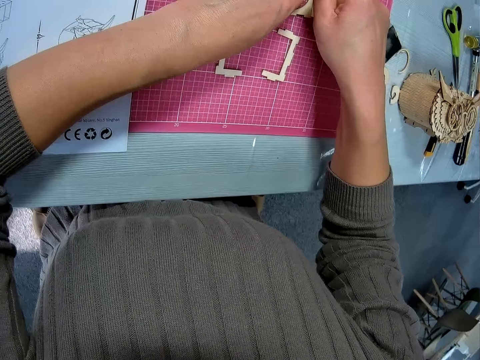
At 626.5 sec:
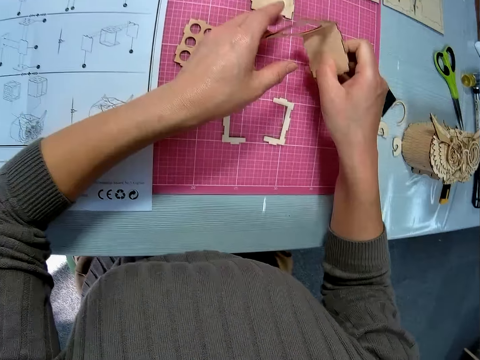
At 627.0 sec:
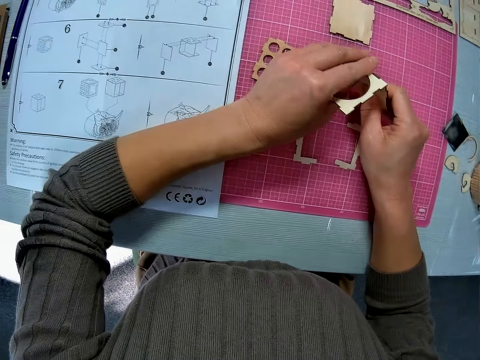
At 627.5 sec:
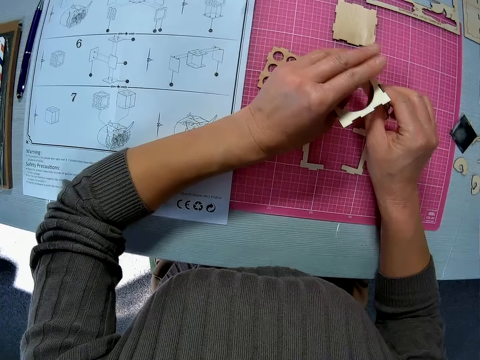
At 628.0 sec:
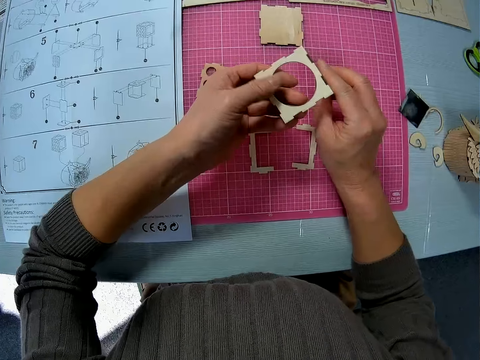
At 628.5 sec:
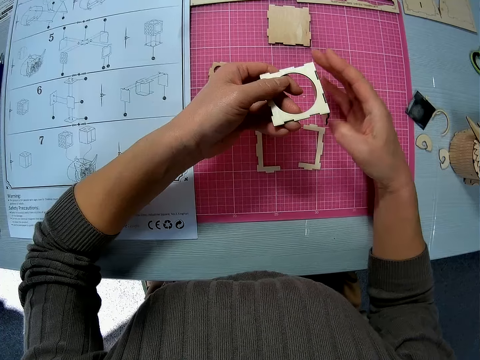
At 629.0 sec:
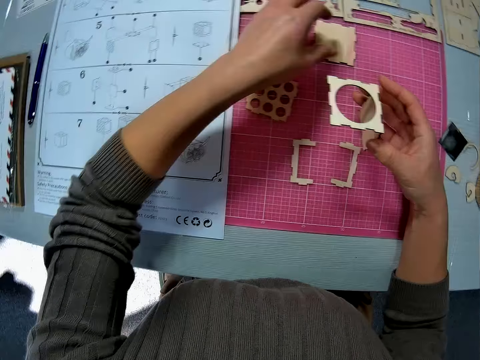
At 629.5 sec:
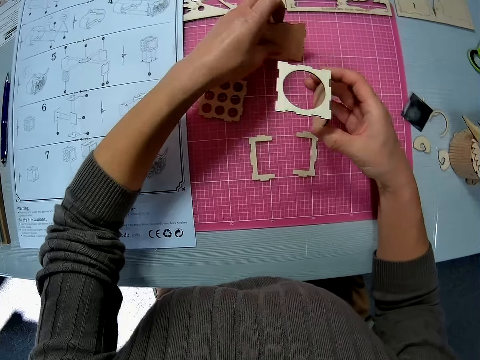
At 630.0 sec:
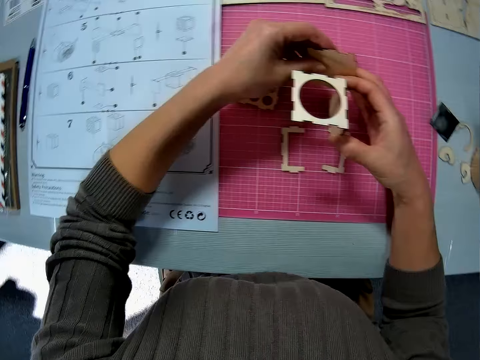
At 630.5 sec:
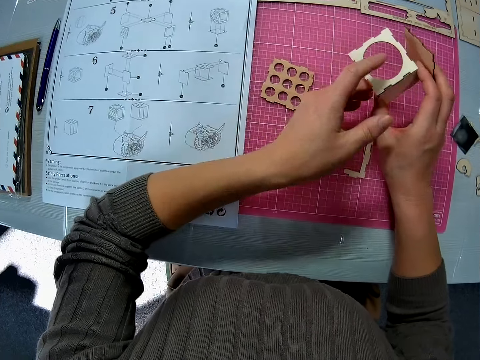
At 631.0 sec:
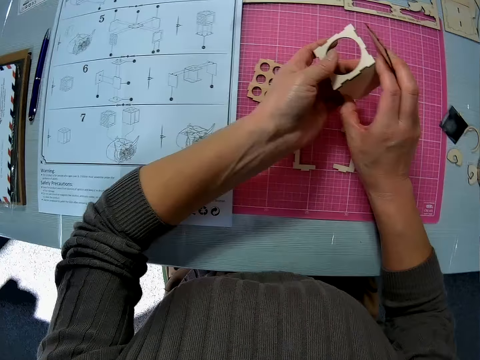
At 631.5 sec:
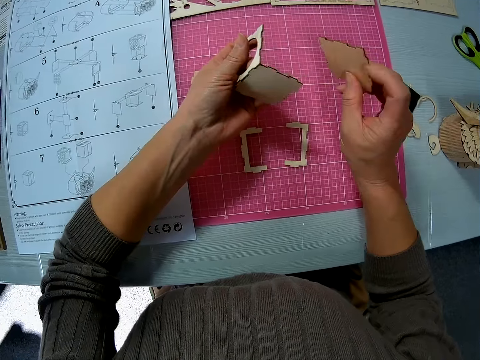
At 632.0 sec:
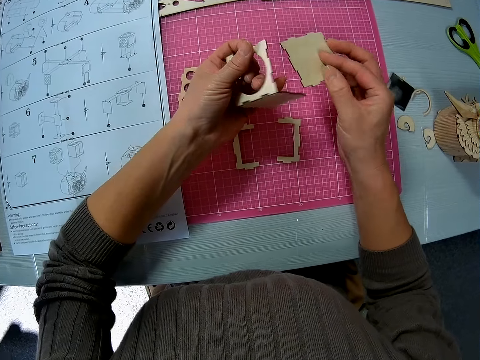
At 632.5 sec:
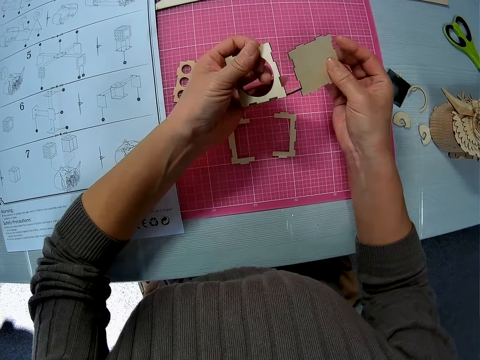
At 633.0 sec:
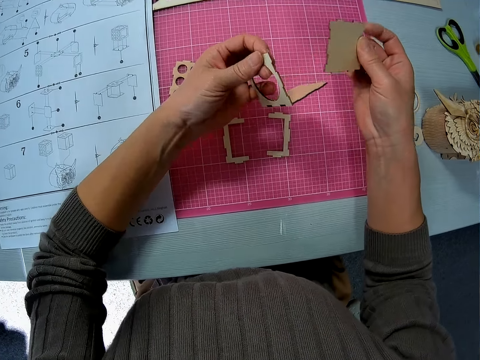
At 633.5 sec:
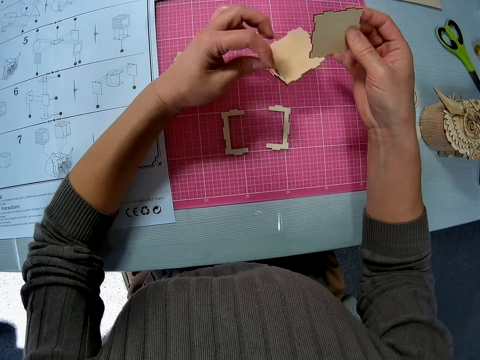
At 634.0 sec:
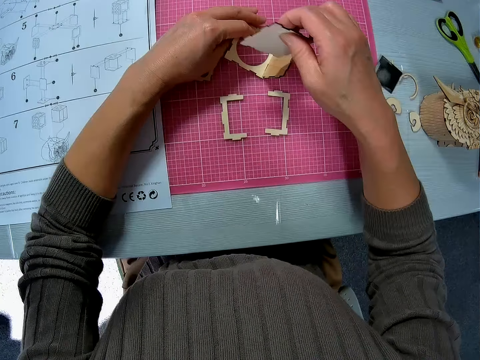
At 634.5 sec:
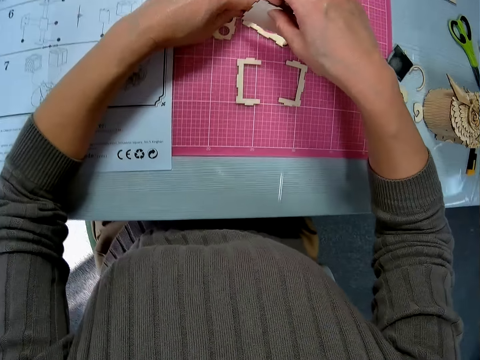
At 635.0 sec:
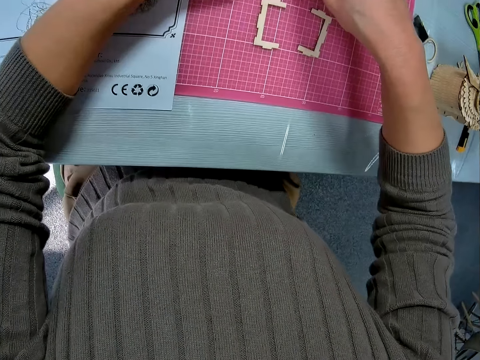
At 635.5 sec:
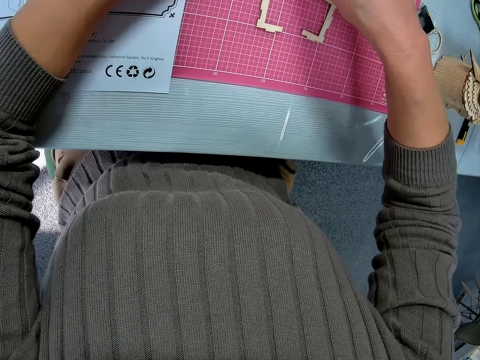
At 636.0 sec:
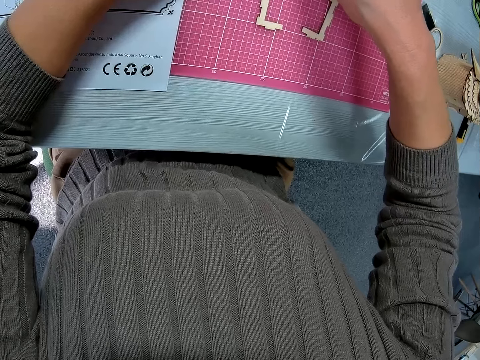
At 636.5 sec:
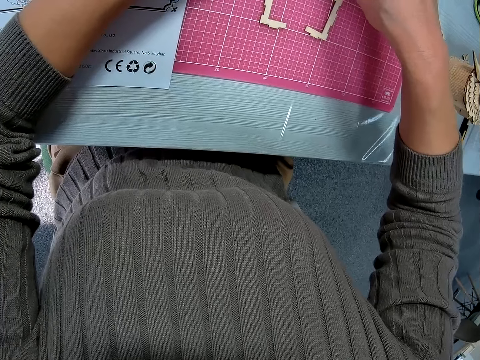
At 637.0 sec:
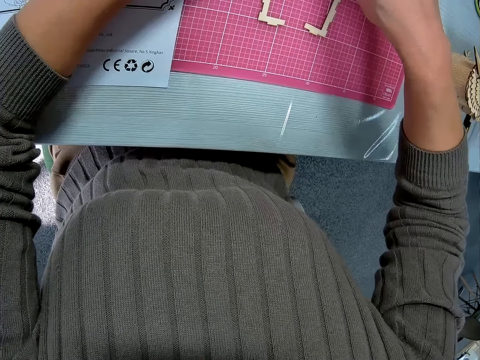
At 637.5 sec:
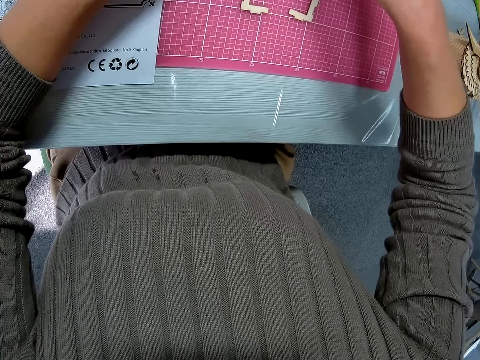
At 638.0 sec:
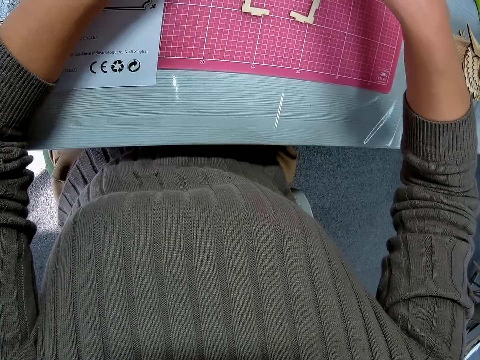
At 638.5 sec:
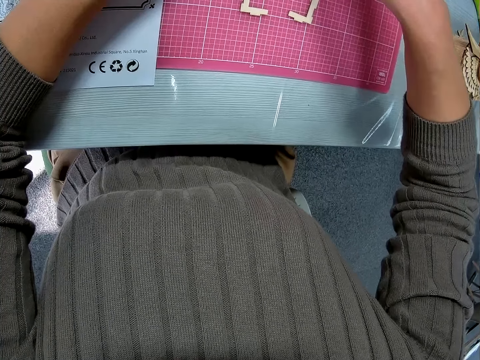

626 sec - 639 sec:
The camera wearer turns the wooden craft shapes. They pick up another wooden craft shape or third wood piece from the table. They turn the wooden craft shape. They put the wooden craft shapes down. They craft the wooden craft shapes. They join the third piece to the wood assembly.

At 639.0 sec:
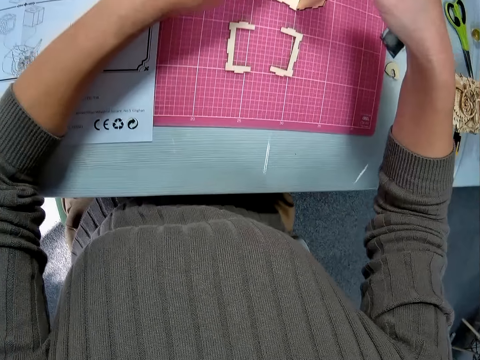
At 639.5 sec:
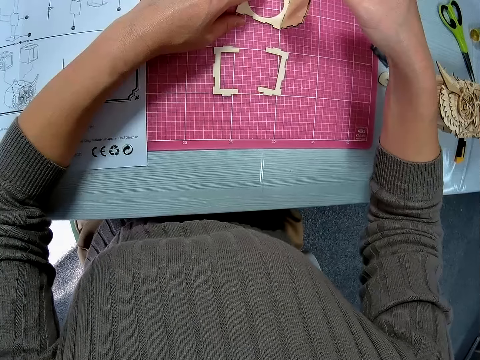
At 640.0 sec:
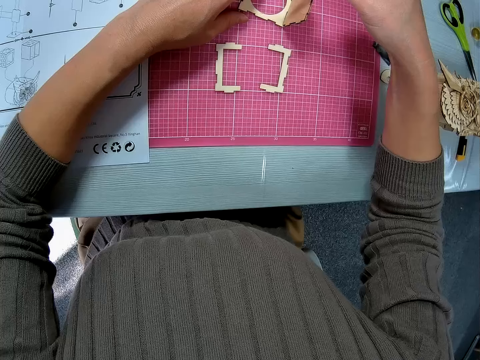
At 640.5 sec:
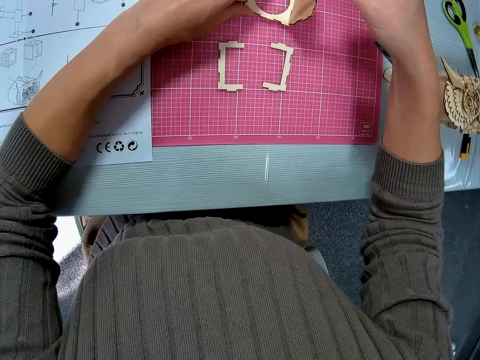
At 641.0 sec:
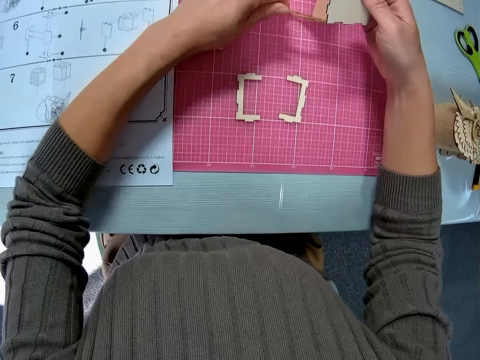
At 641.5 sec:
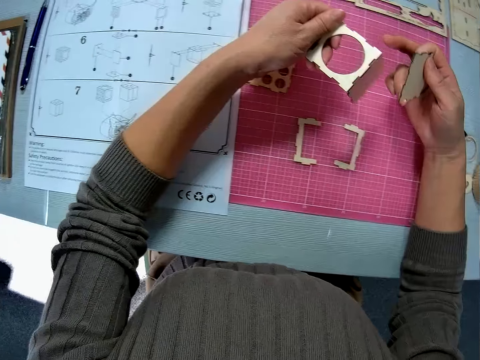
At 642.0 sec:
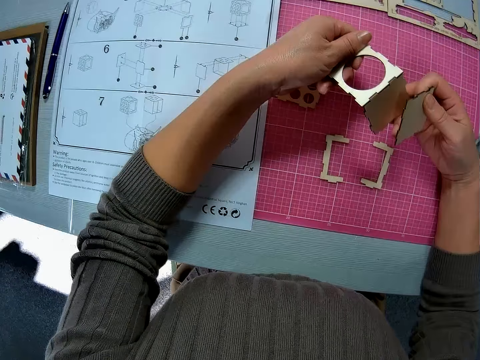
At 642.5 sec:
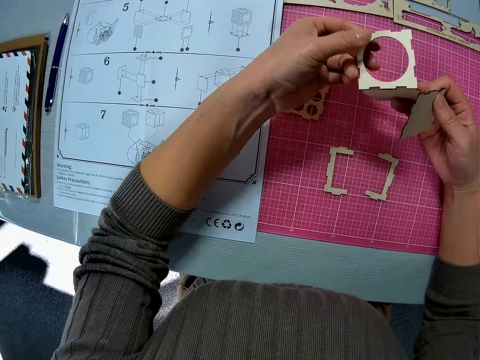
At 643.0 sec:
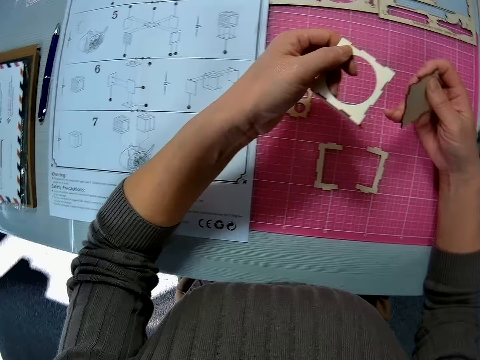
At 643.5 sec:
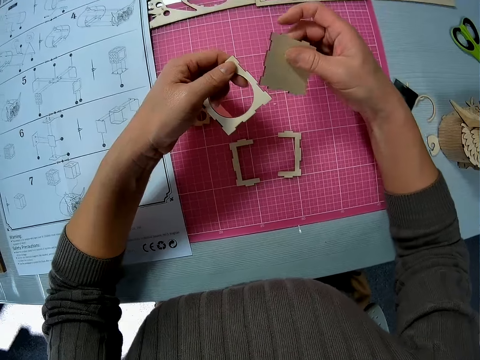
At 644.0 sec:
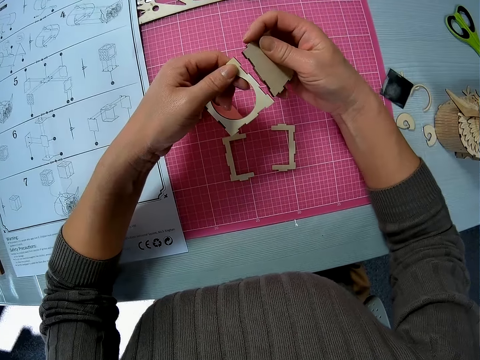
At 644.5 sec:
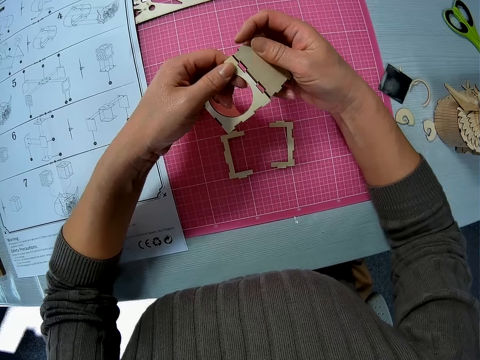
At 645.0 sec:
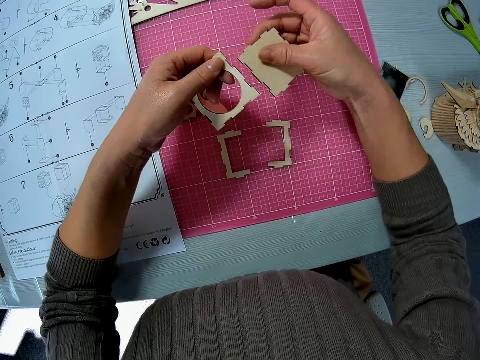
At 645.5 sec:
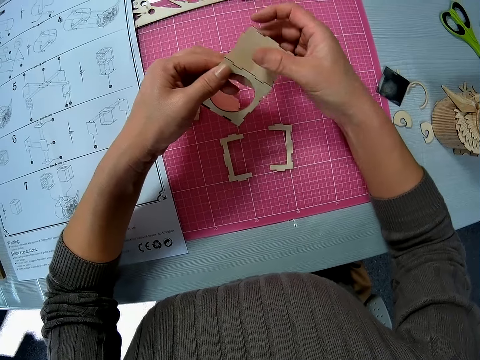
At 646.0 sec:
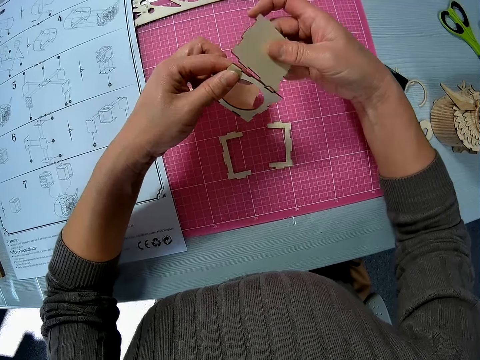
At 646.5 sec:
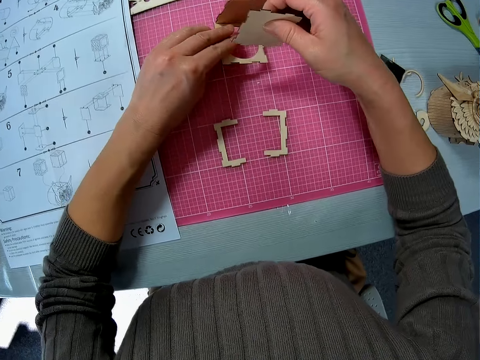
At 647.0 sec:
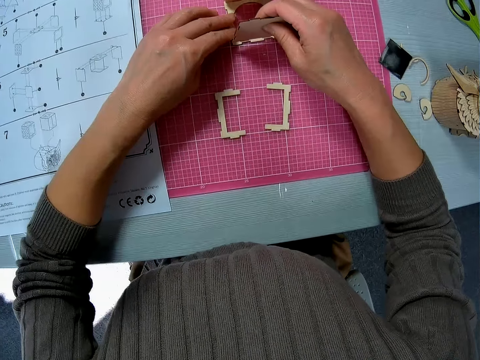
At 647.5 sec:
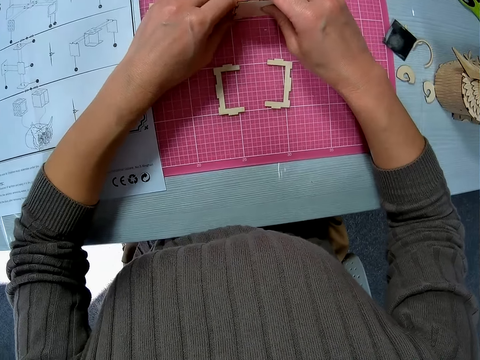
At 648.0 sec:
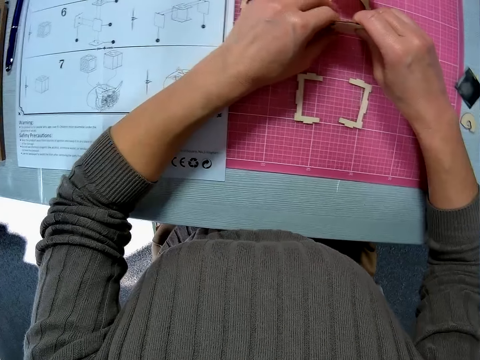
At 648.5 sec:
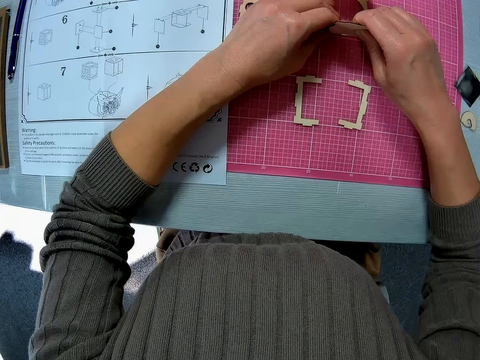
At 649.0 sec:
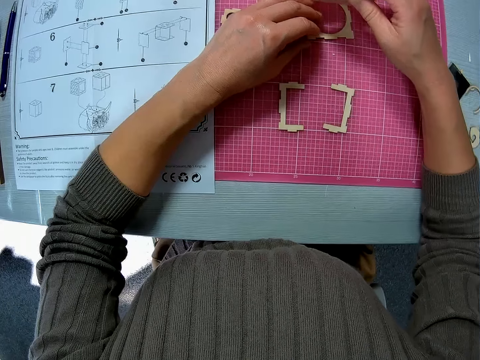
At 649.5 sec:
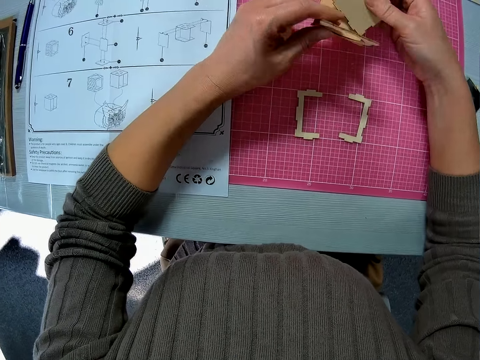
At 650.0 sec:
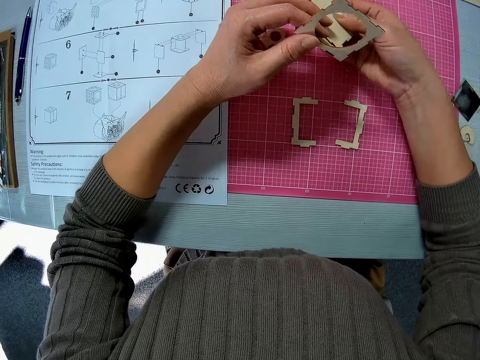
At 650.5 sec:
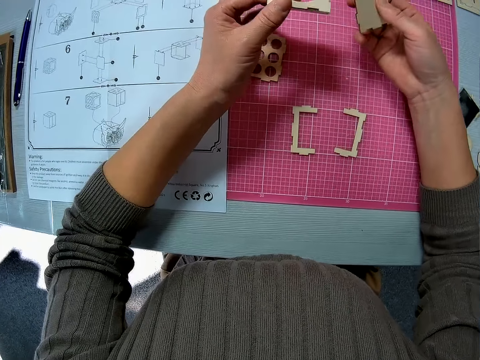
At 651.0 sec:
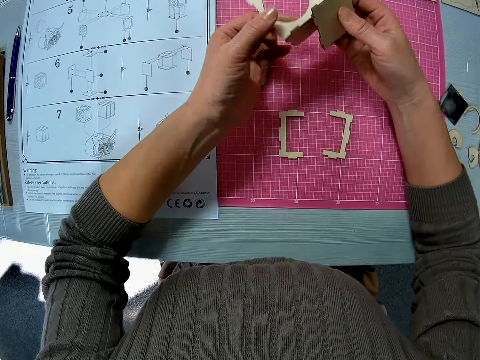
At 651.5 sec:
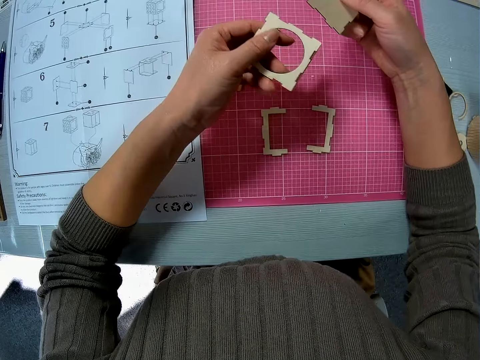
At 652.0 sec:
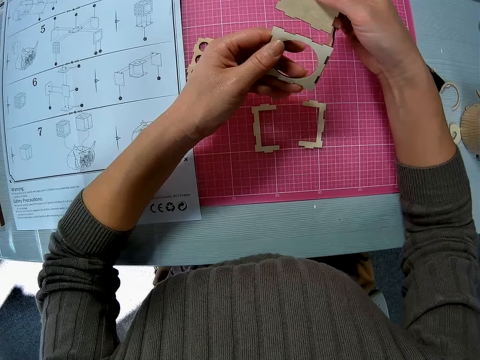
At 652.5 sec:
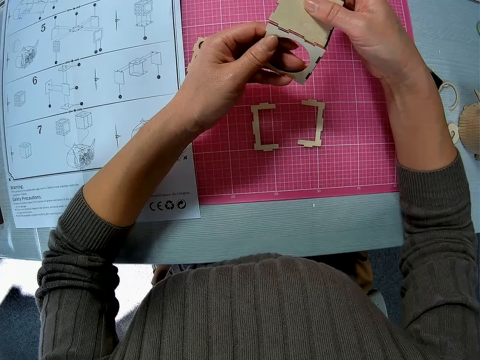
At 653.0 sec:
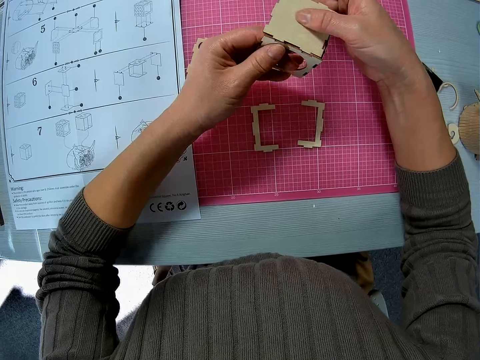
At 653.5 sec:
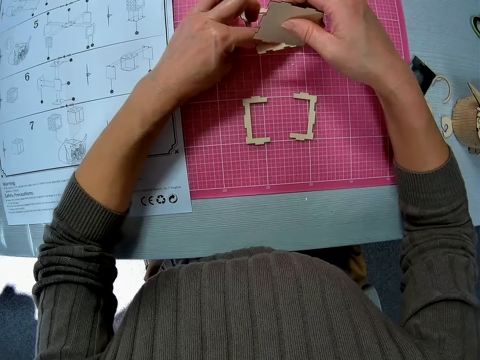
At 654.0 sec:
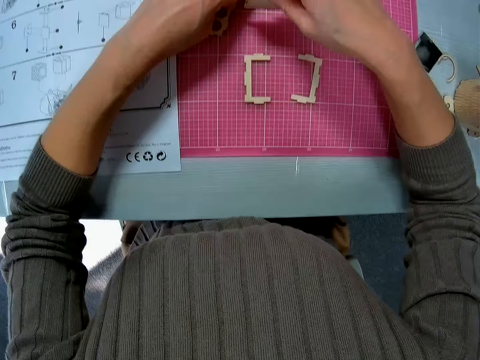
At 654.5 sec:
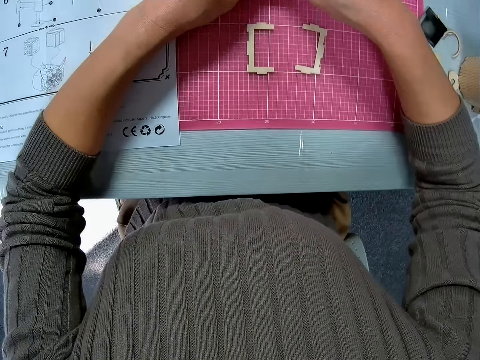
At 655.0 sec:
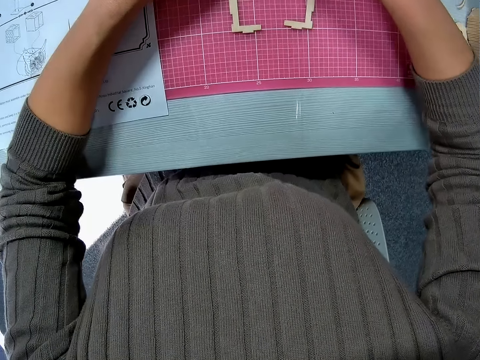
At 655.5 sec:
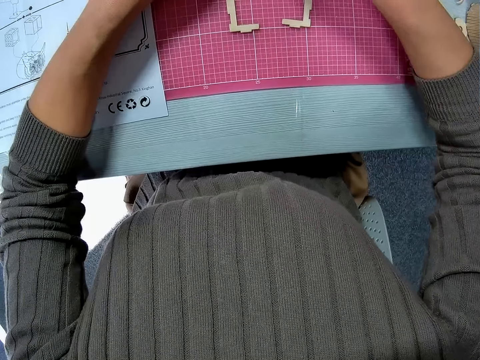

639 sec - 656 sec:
The camera wearer picks up the wooden craft shape. They put the wooden craft shapes on the table. They craft the wooden craft shapes. They turn the wooden craft shapes. They put the wooden craft shapes on the table. They craft the wooden craft shapes.
